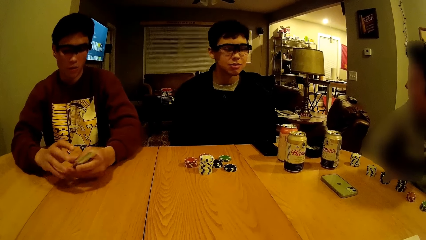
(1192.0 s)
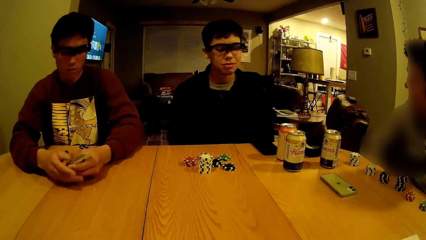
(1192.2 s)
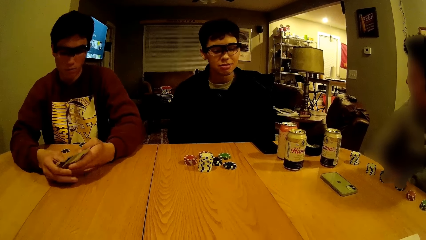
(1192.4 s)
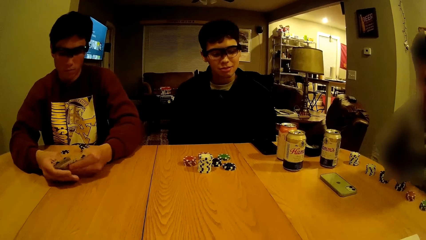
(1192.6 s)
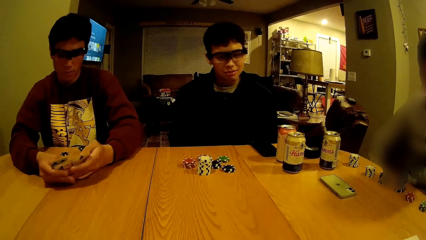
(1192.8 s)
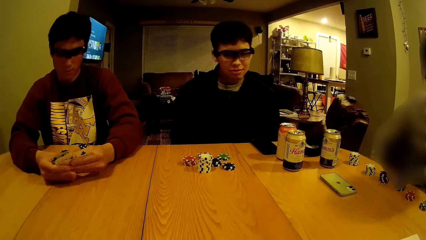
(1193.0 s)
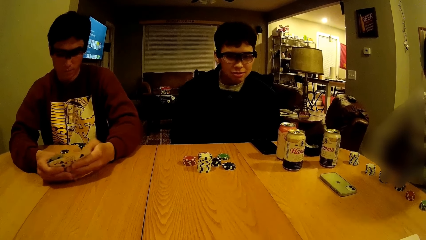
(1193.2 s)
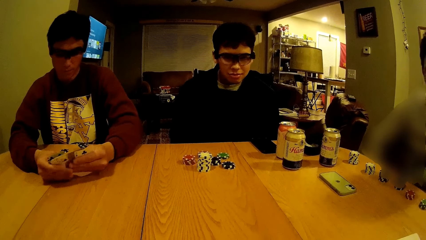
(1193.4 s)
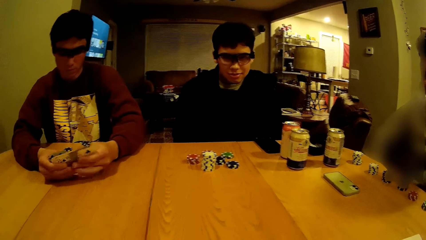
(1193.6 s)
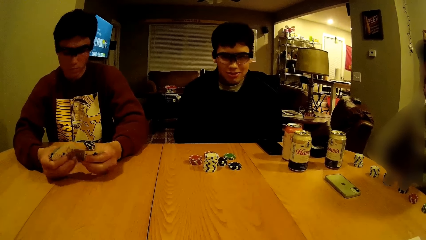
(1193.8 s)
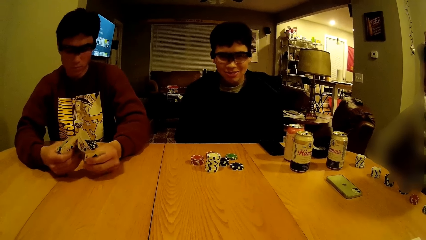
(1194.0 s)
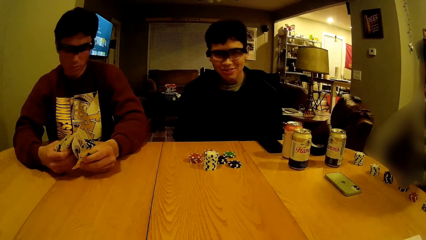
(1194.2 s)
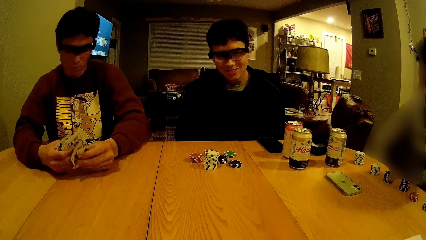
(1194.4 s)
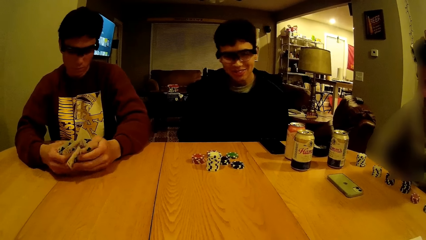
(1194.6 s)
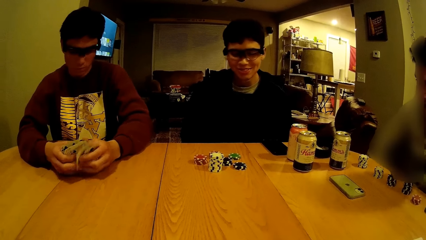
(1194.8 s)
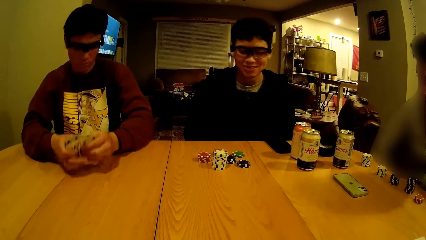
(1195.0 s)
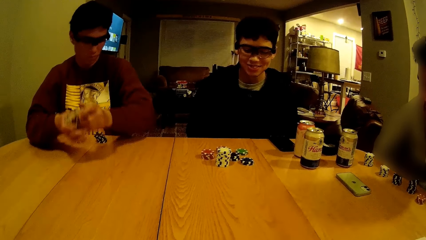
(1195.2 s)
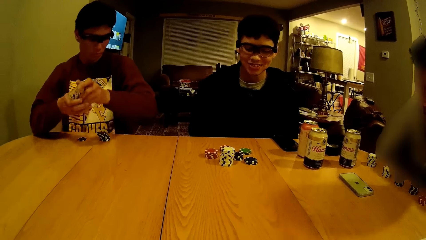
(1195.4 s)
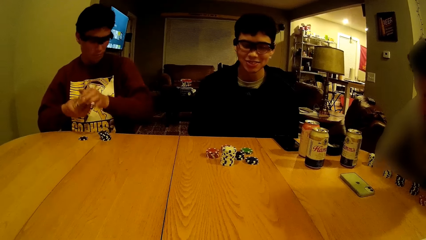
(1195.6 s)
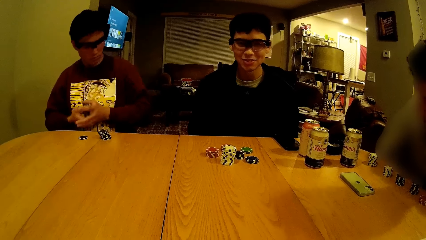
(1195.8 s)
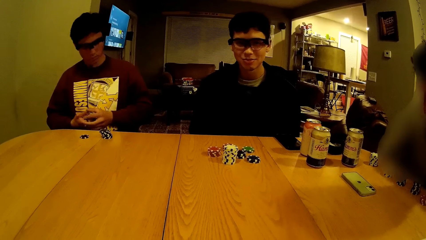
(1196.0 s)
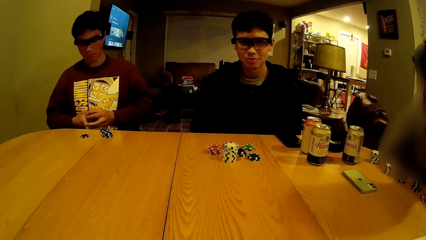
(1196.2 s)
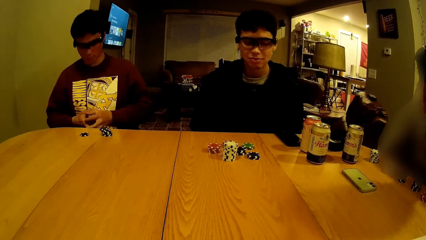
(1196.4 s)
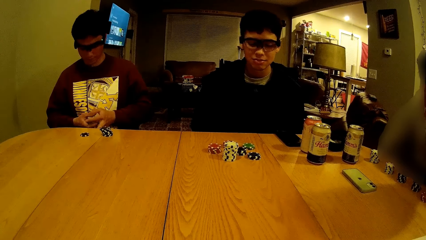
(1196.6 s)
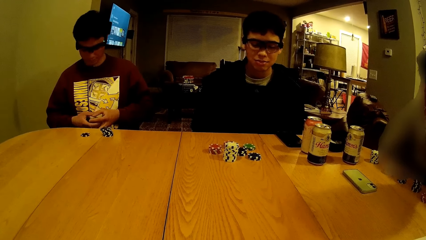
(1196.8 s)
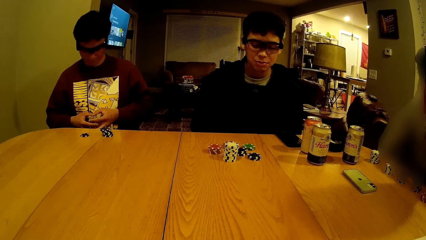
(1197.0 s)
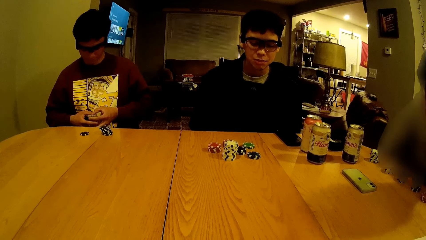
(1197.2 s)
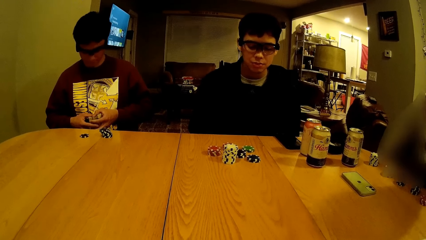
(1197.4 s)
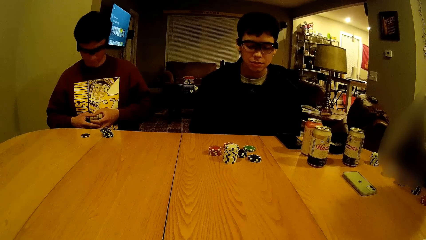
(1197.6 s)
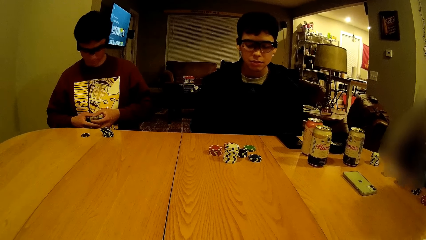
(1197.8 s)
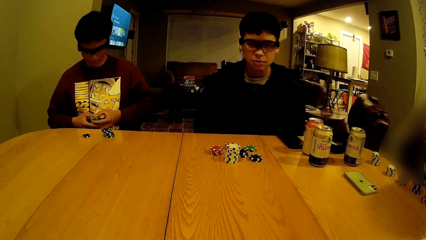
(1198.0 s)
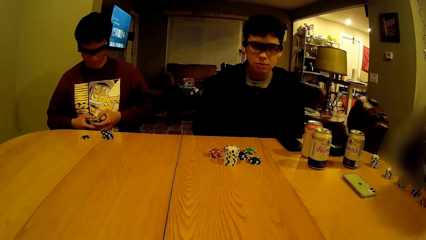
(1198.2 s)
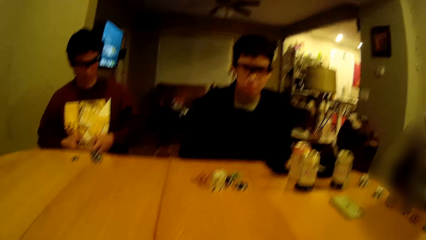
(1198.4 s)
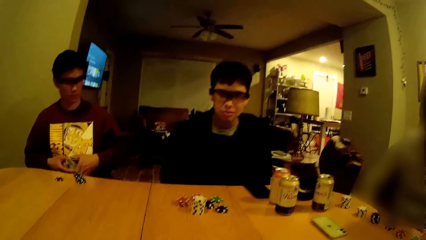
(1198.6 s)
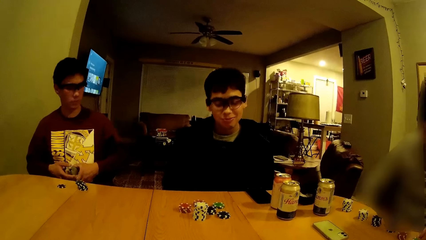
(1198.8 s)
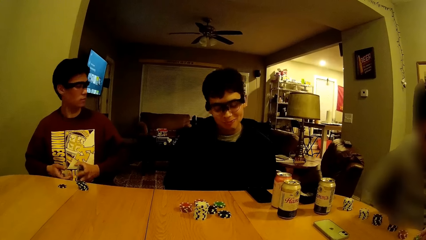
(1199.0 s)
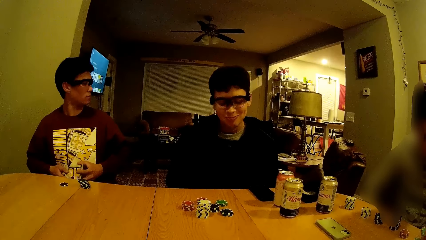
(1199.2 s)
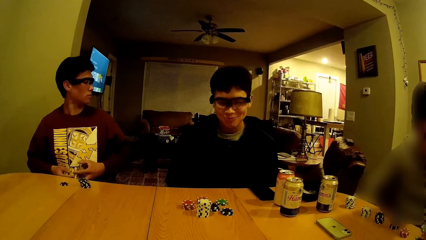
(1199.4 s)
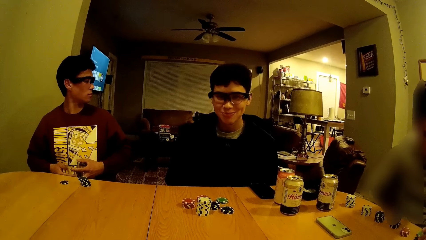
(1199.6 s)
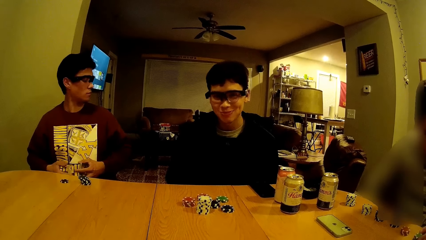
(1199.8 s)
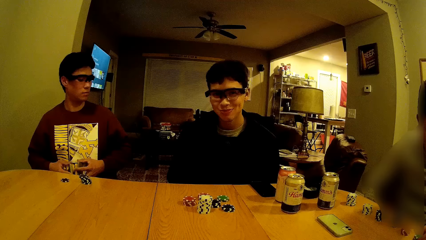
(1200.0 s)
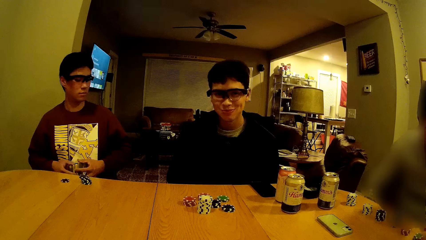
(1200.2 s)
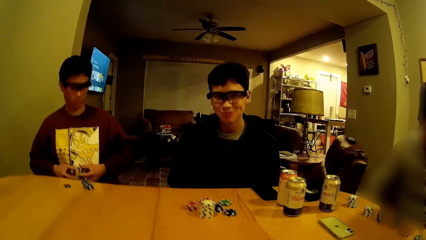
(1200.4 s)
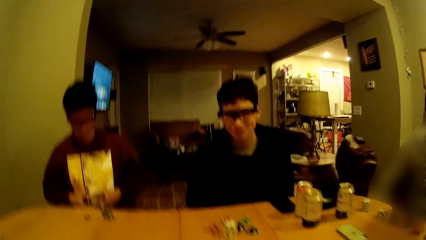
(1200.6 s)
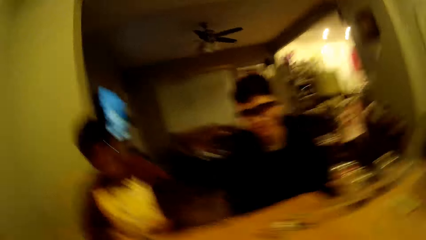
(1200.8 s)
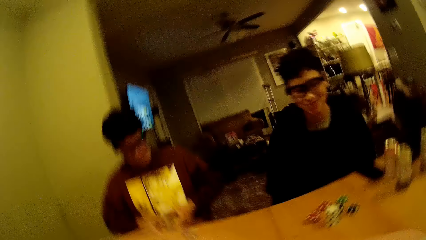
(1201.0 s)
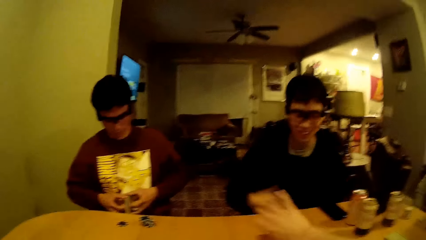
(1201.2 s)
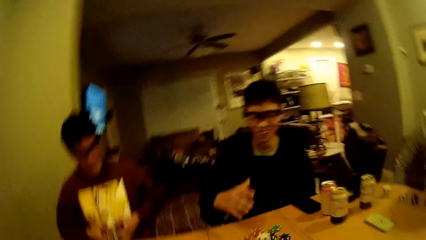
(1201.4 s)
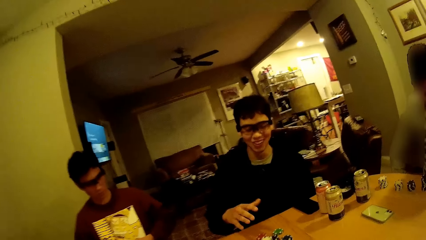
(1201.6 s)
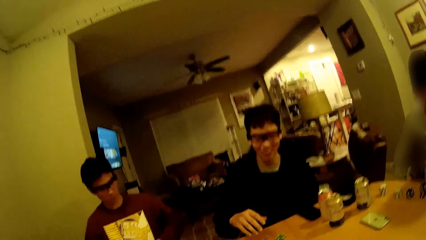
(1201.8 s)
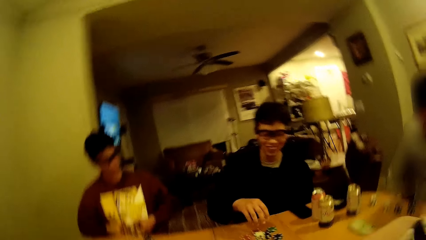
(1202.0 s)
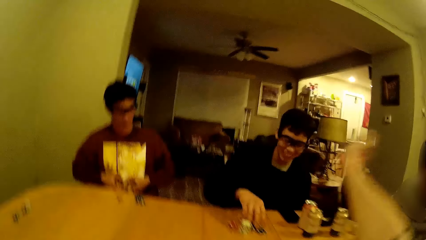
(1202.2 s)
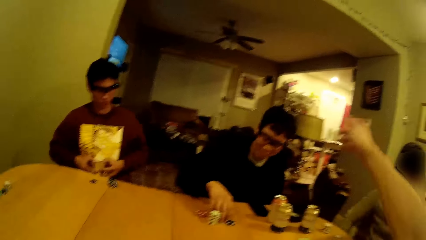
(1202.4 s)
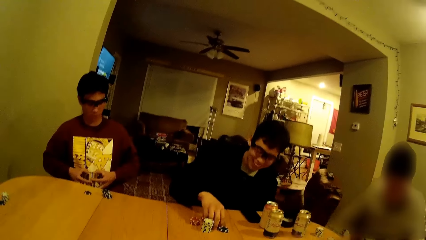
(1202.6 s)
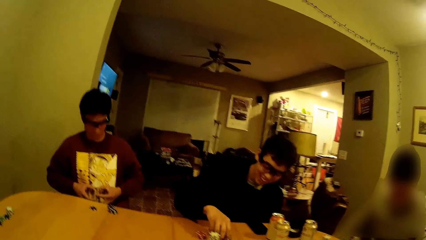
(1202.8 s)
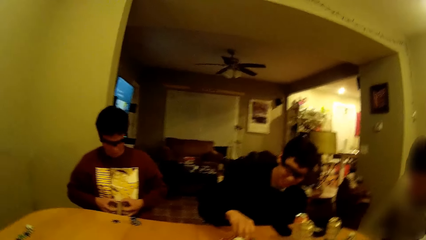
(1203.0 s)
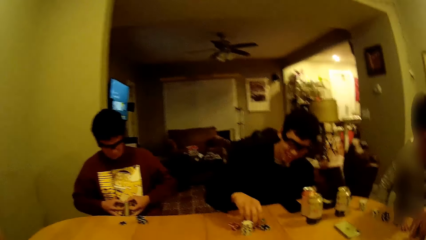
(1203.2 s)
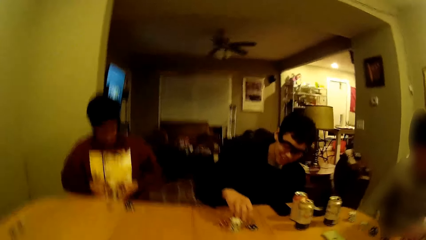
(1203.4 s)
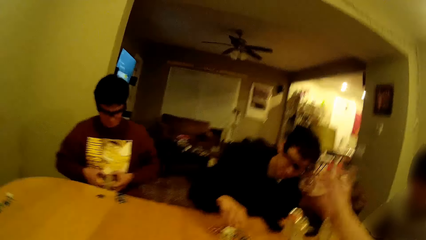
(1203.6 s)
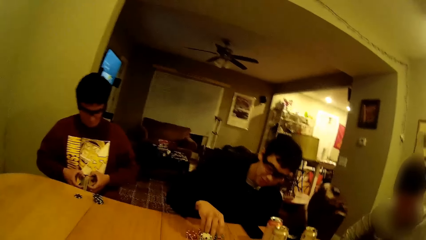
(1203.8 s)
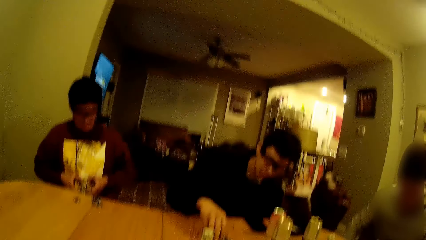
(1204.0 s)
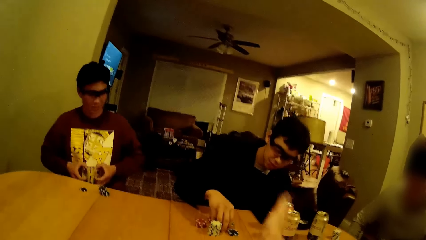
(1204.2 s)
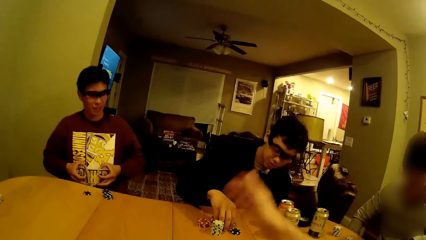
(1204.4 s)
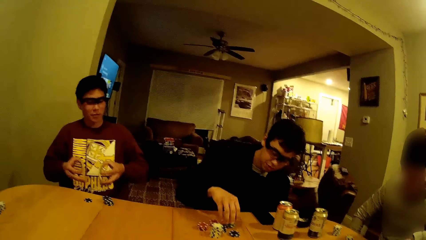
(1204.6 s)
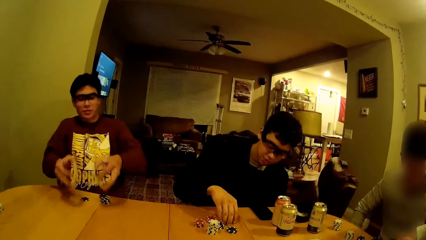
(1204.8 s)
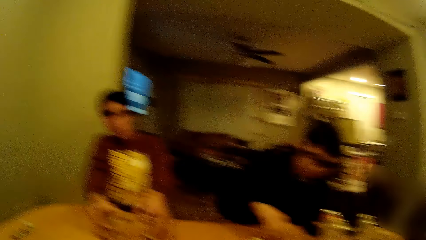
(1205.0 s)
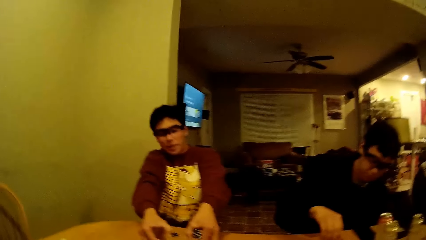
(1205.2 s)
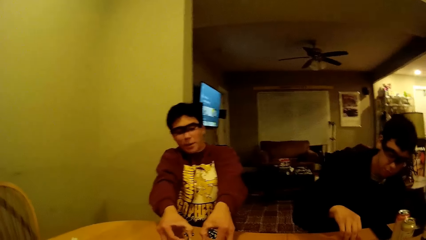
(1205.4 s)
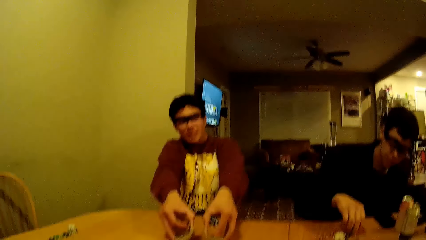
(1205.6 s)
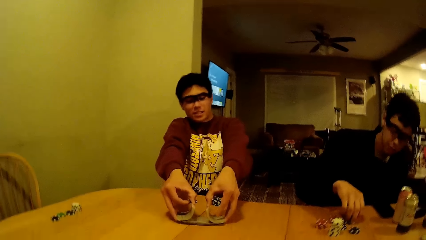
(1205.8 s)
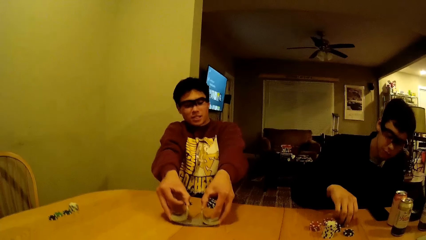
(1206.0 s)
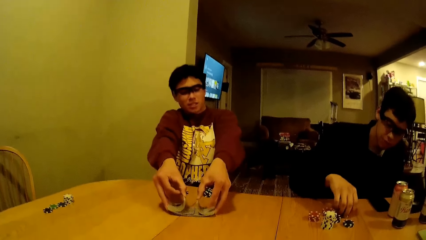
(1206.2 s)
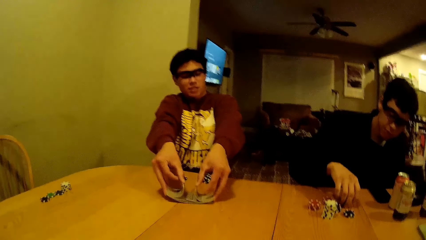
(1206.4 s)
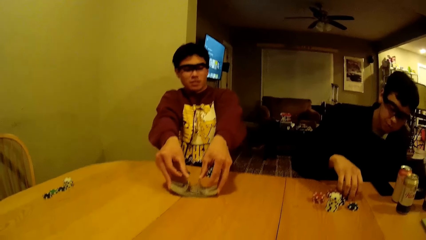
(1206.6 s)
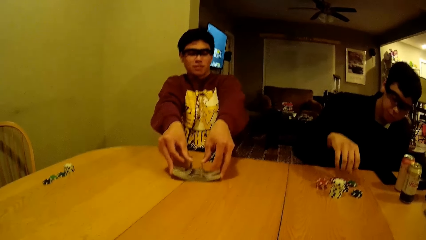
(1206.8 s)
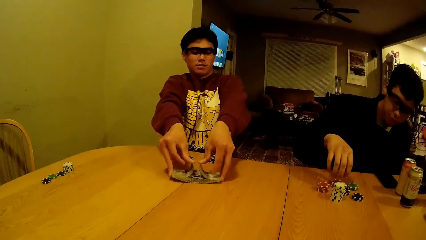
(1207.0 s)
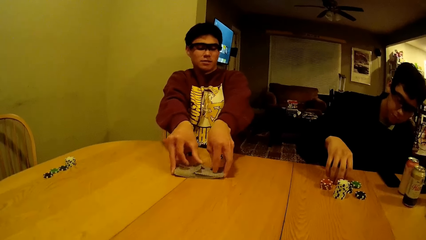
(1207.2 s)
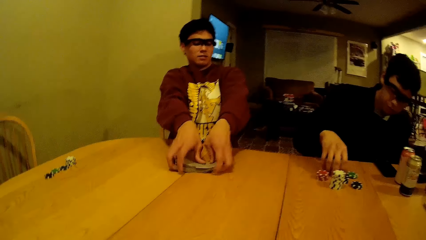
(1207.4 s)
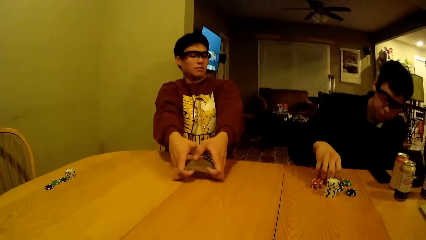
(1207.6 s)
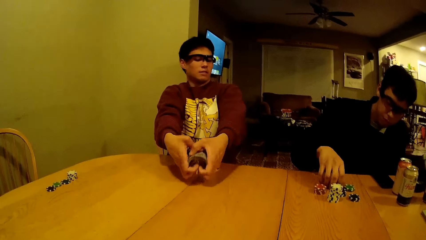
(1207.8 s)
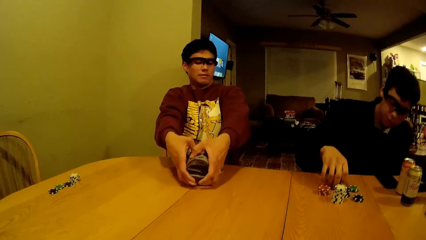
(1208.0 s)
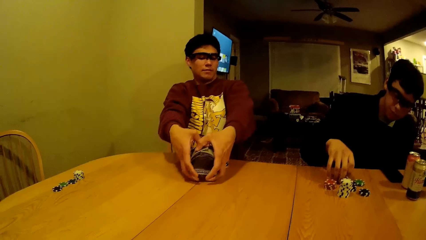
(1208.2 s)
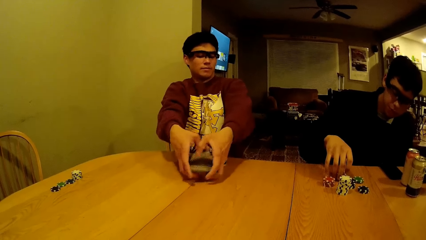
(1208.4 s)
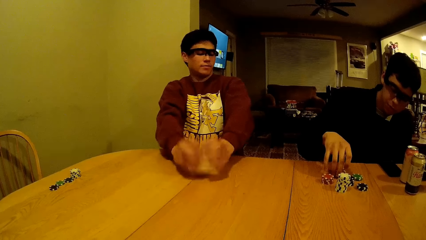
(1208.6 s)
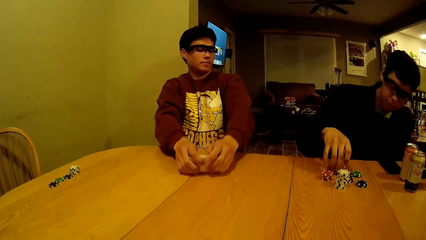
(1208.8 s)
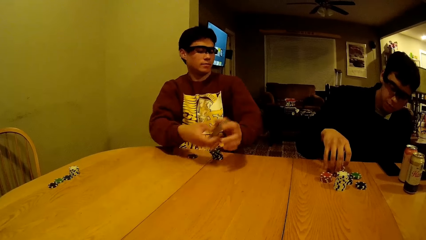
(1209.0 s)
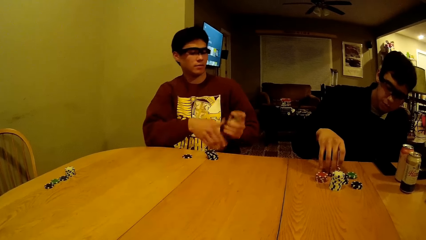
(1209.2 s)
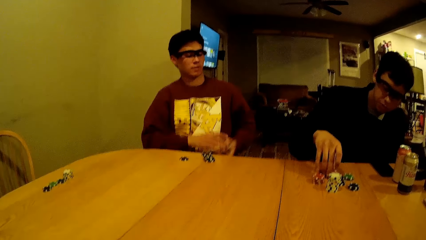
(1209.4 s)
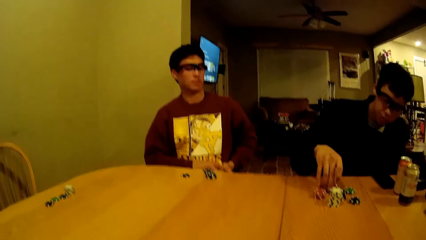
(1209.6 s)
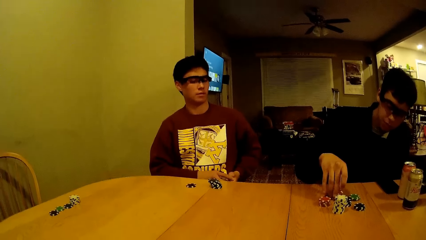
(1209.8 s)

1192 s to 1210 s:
A man holds the cards. The camera wearer talks with another man. The second man holds the card. The camera wearer talks with the second man. A third man counts the chips on the table with his right hand. The second man holds the poker dice. The first man places the cards on the table. The second man picks up the poker cards.
